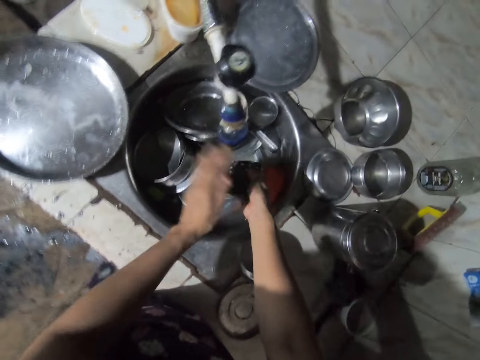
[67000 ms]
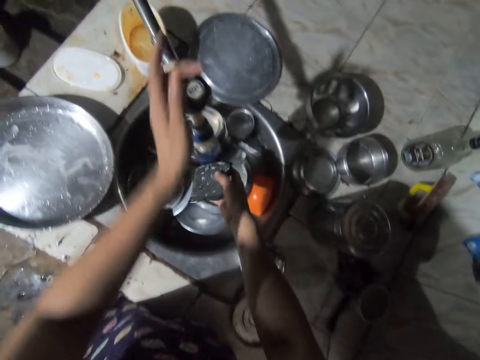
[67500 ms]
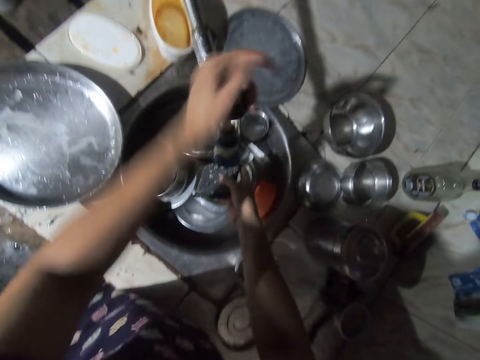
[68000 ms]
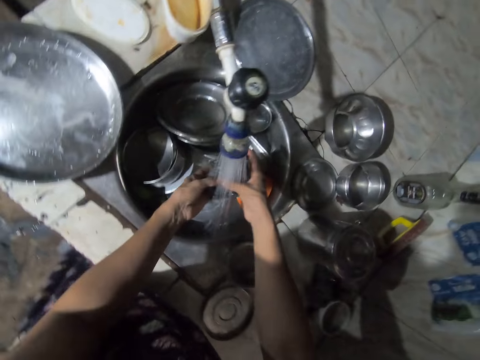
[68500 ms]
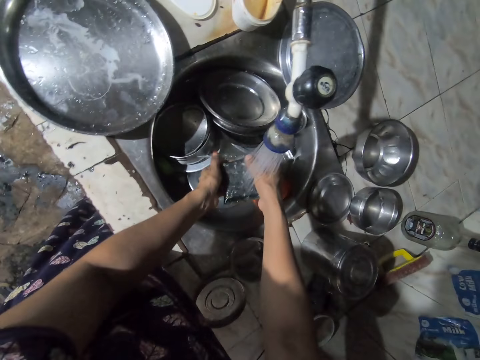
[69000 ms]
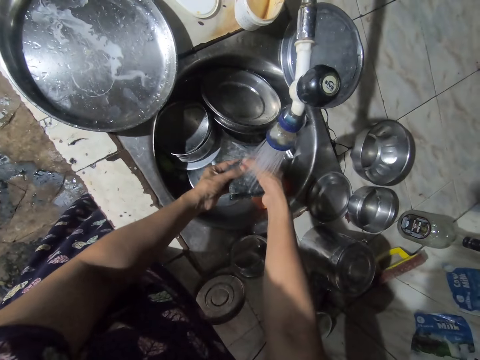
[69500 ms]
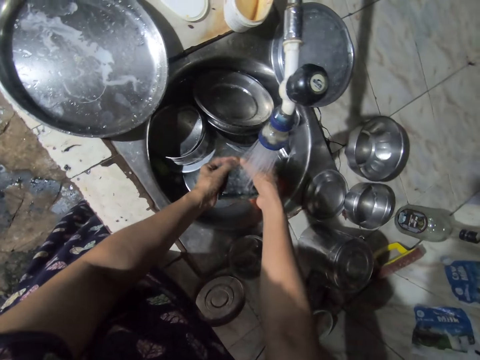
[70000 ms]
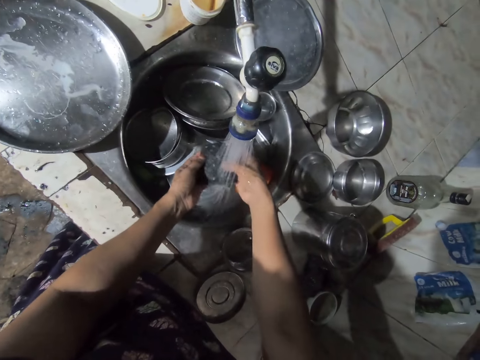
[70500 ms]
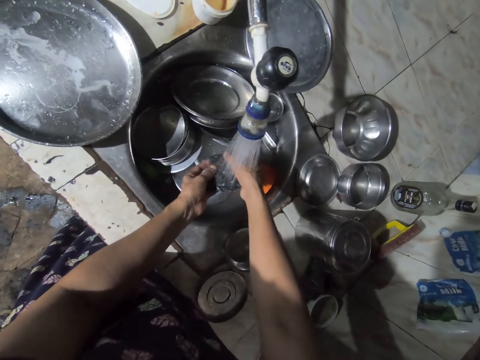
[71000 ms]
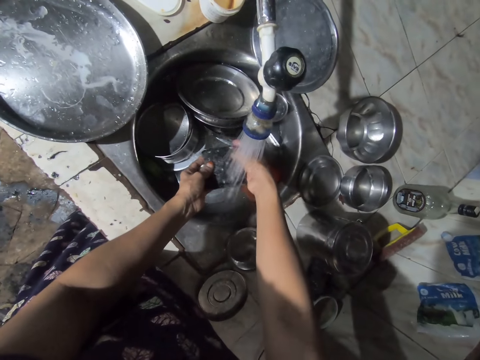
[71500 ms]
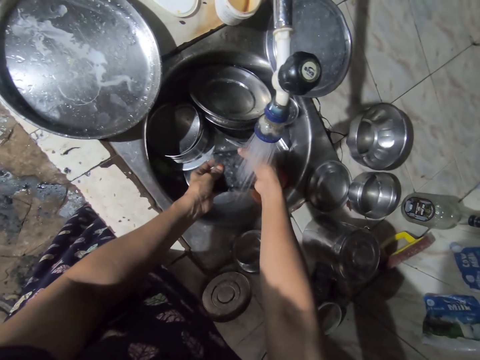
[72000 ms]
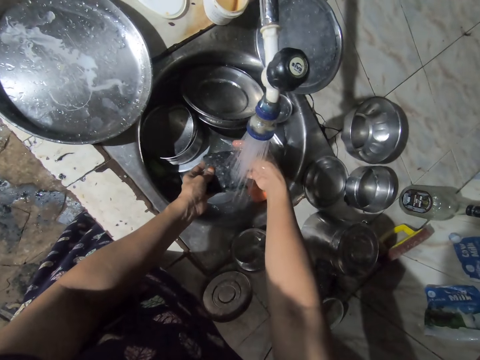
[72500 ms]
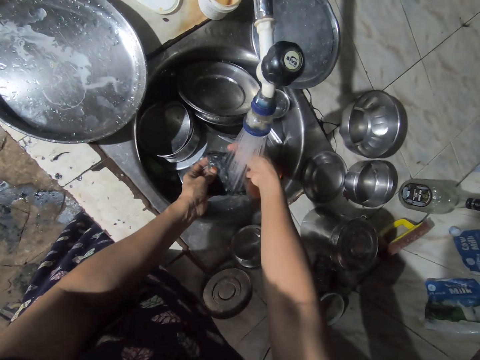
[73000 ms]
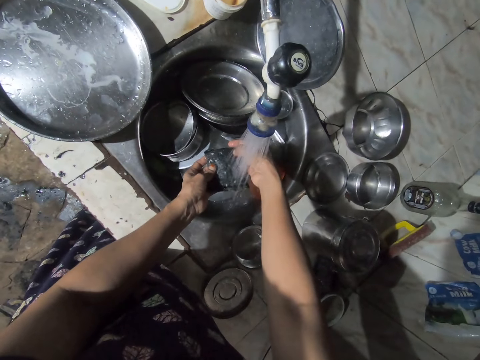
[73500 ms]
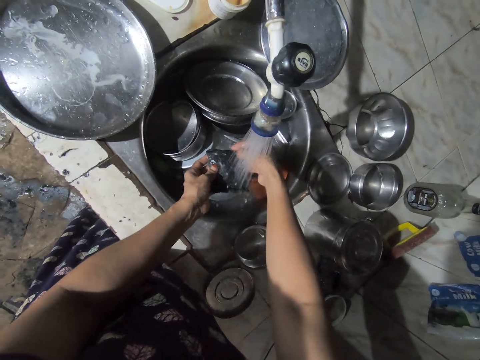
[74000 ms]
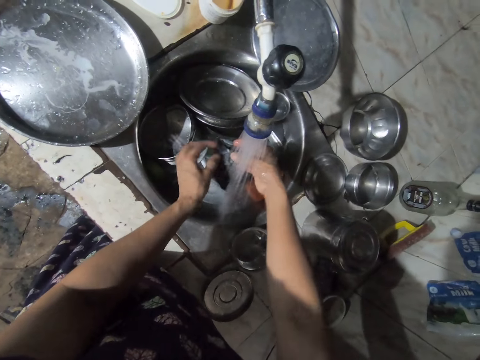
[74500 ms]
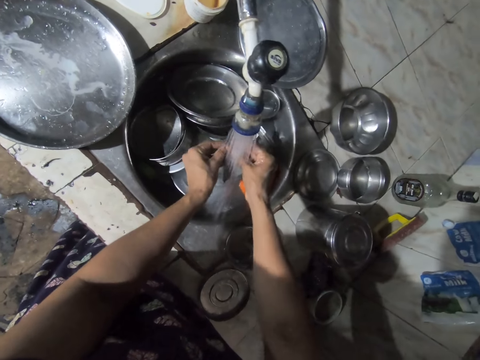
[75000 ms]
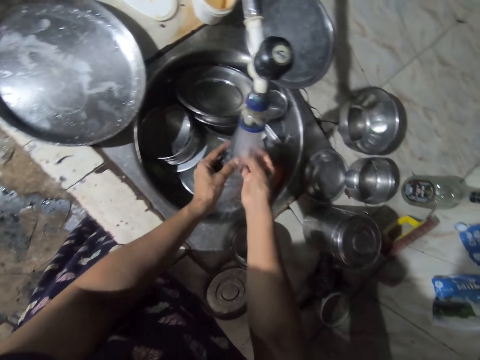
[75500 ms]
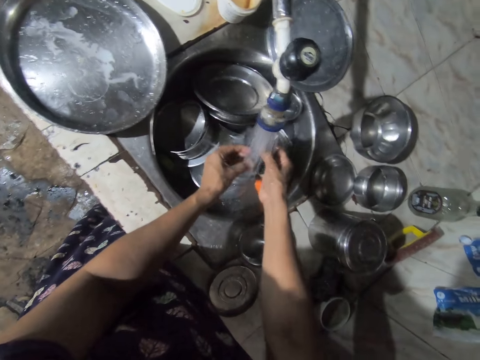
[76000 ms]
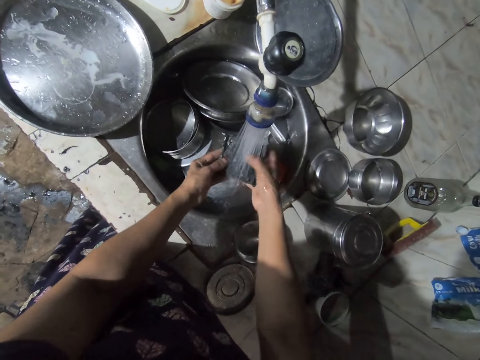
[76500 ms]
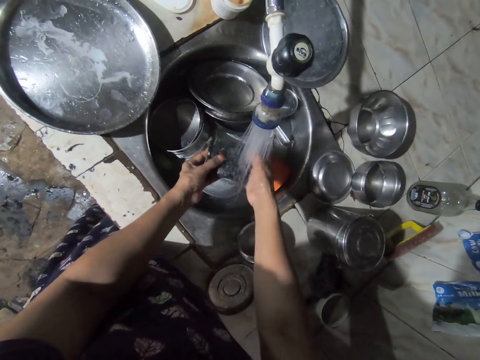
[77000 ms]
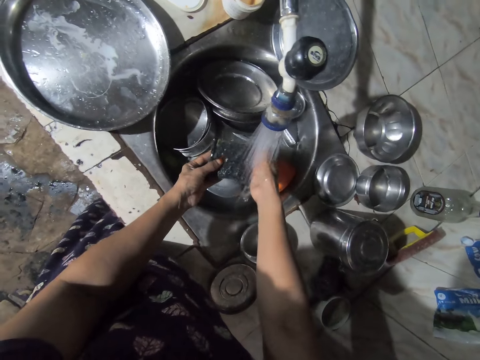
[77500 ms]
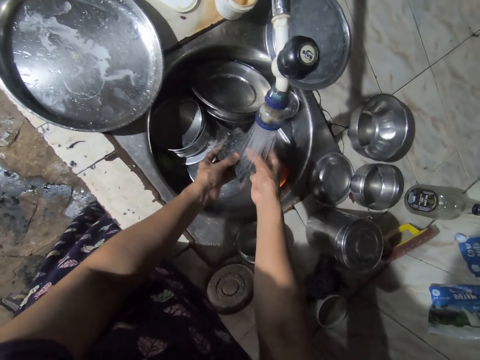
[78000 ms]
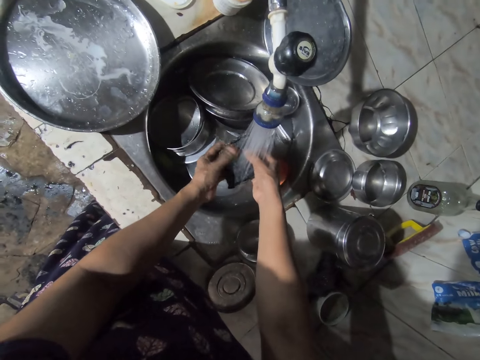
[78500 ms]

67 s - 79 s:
The camera wearer opens a kitchen tap with the left hand. They wash the washing sponge.

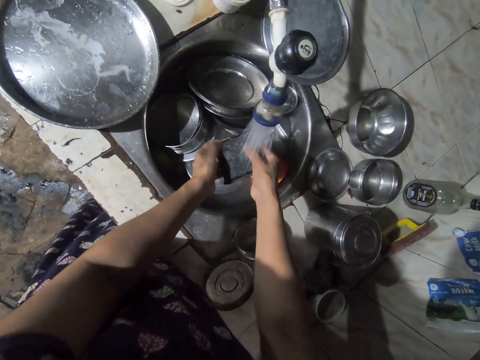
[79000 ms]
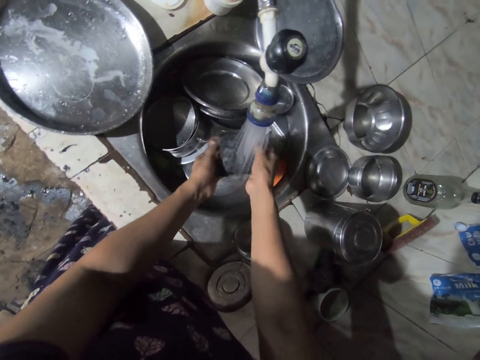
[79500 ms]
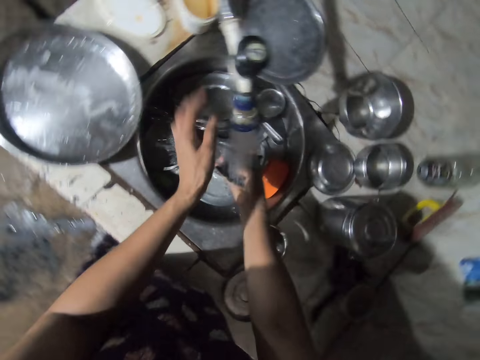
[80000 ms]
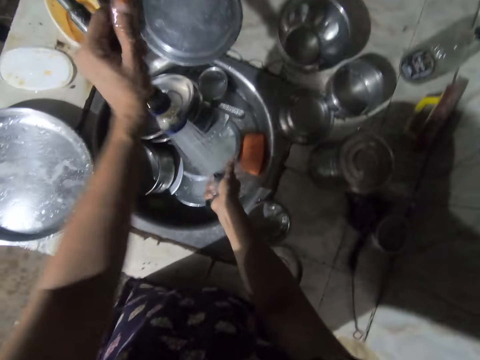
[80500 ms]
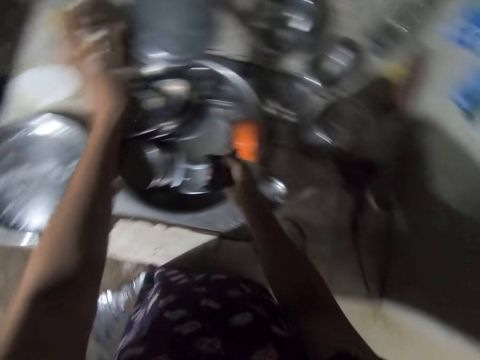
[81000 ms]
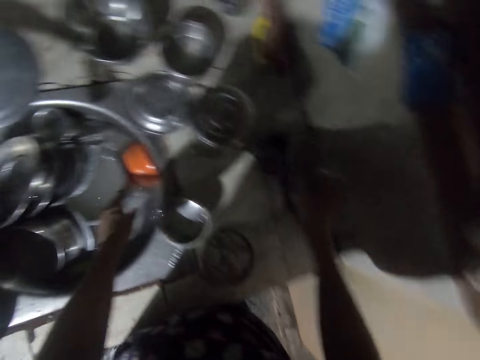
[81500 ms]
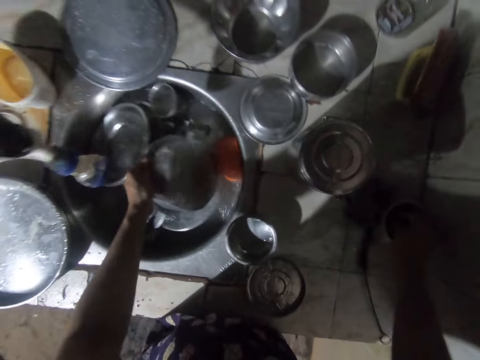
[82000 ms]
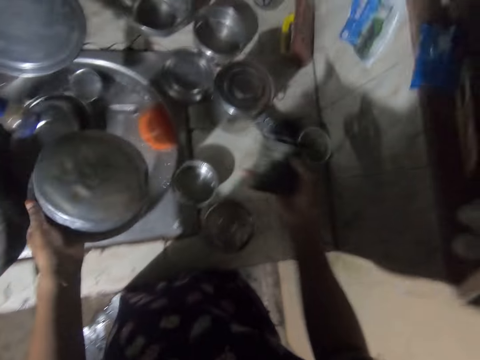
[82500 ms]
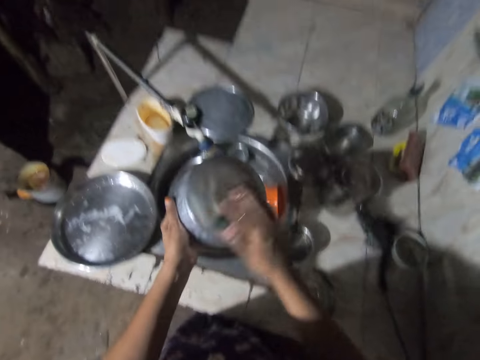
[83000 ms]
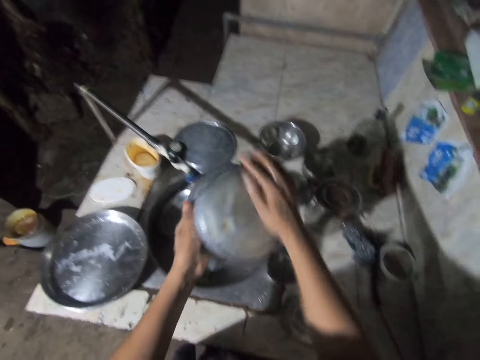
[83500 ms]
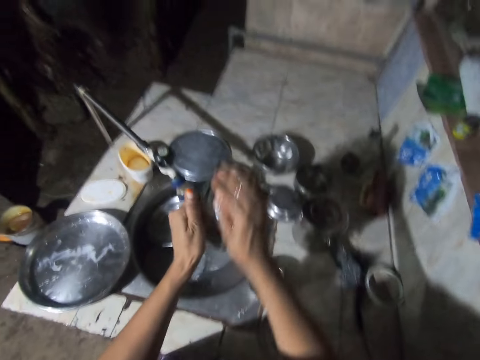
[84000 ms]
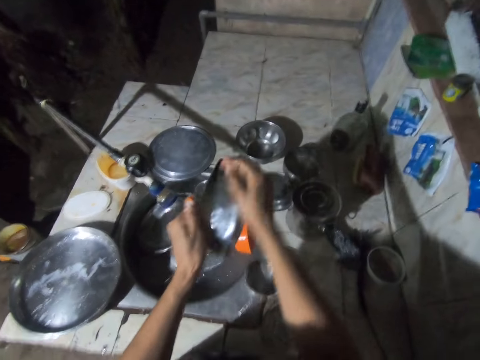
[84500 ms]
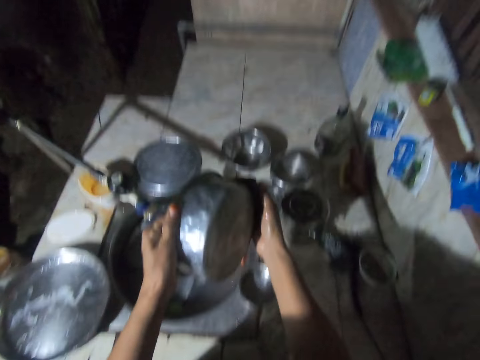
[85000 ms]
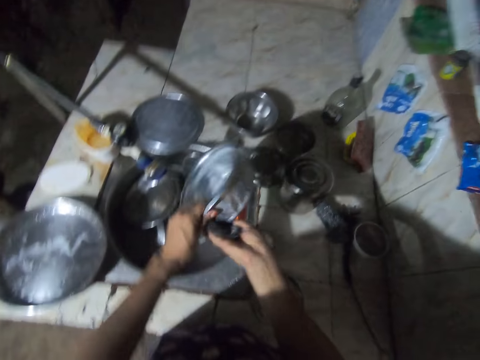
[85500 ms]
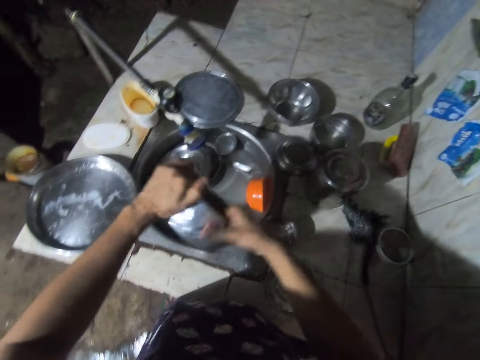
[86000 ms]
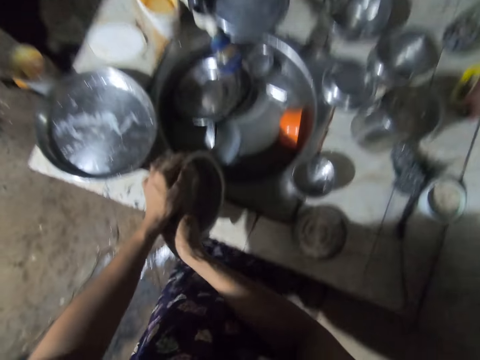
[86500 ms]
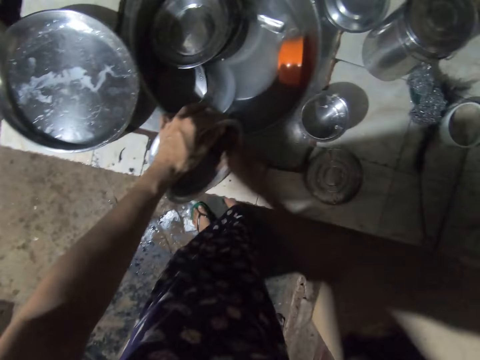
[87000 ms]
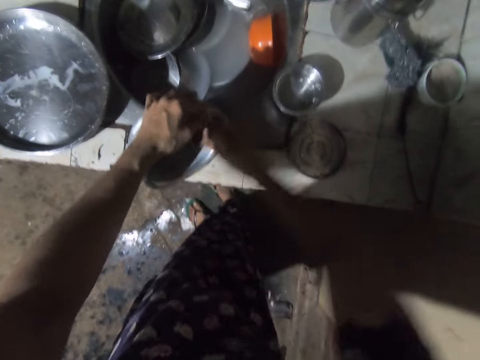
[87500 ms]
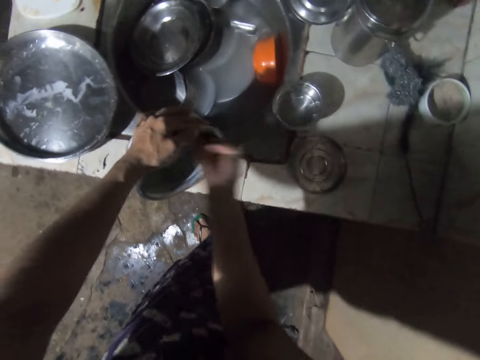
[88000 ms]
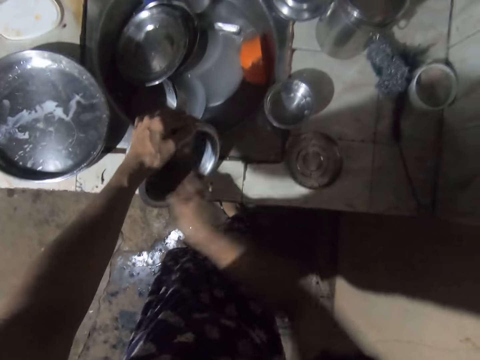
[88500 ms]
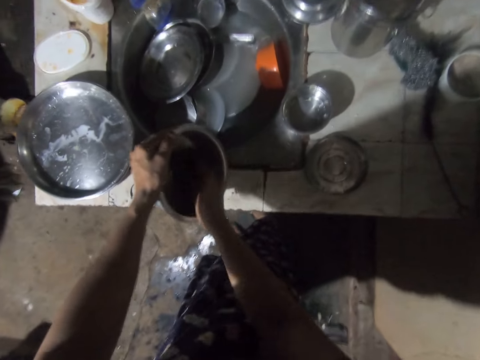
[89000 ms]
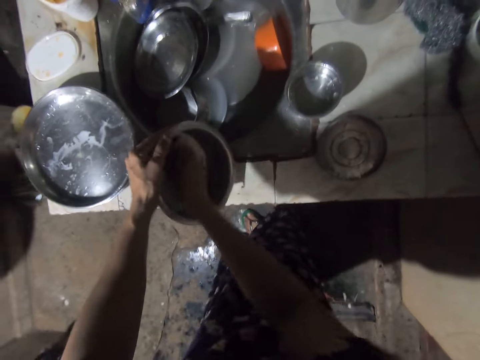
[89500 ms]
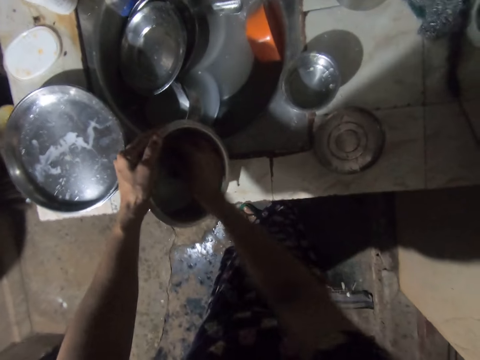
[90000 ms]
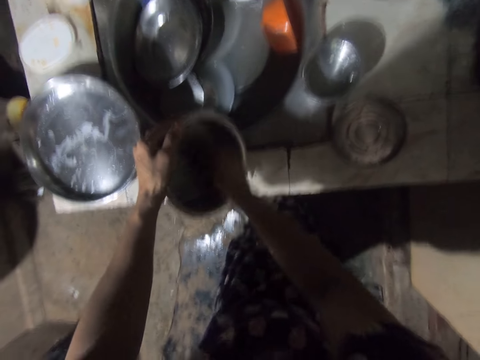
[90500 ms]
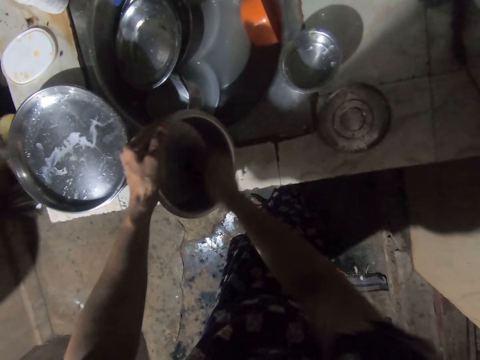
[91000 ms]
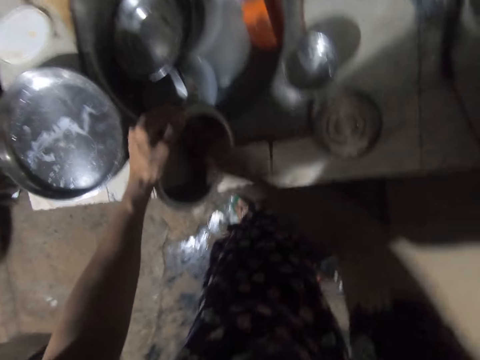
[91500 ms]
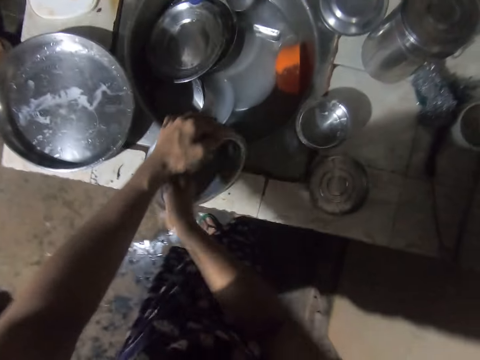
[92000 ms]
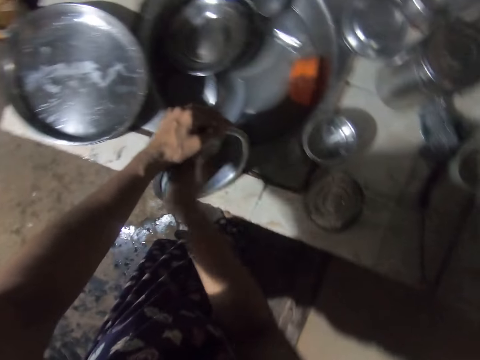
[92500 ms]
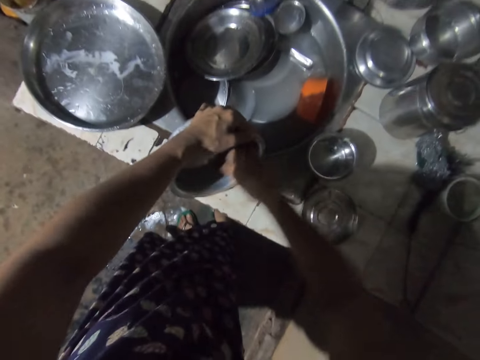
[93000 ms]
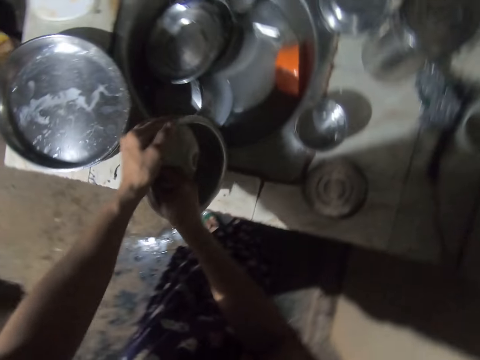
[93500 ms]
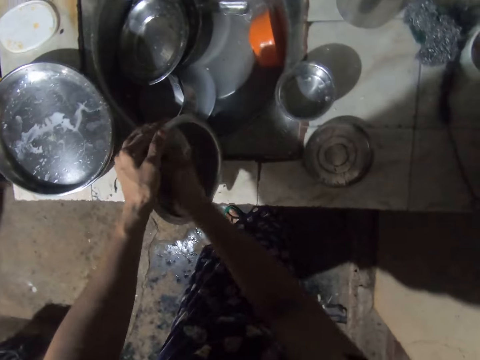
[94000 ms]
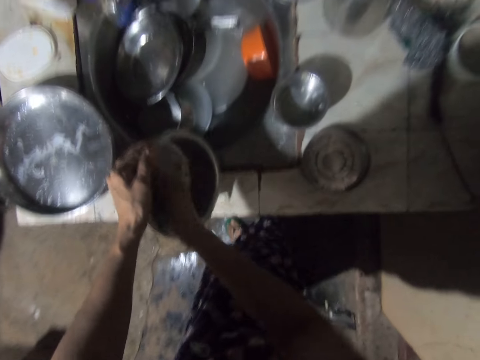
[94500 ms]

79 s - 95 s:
The camera wearer closes the kitchen tap with the left hand. They pick up a cooking pot from the kitchen sink. They wash the cooking pot with the washing sponge. They tilt the cooking pot on the kitchen counter. They wash the inner surface of the cooking pot.
